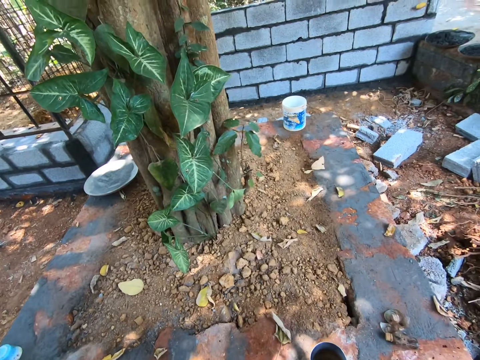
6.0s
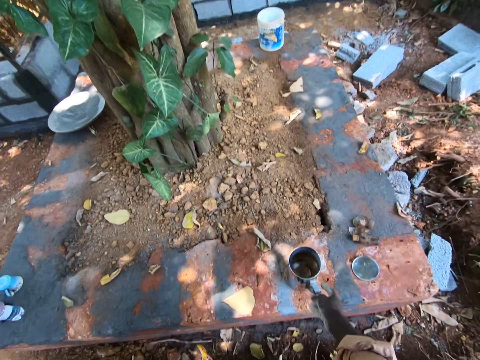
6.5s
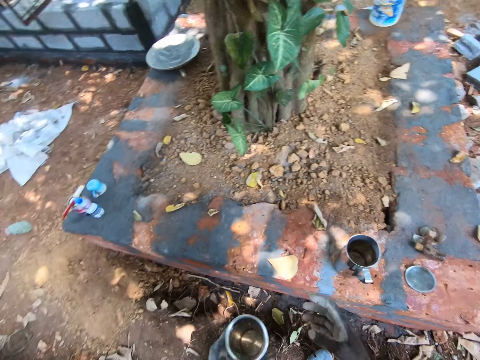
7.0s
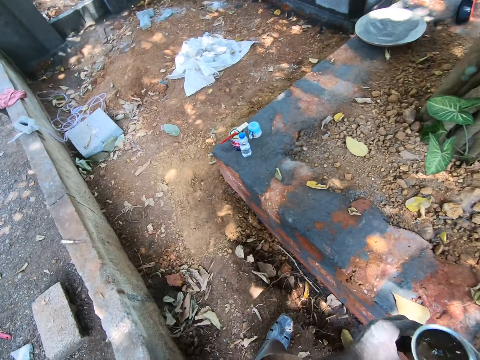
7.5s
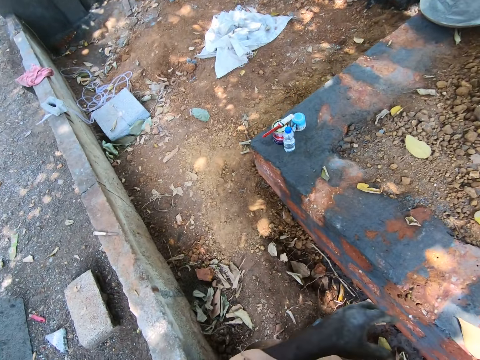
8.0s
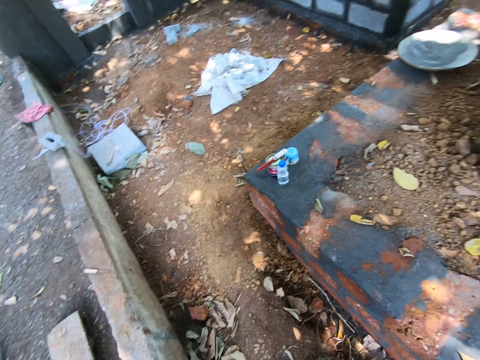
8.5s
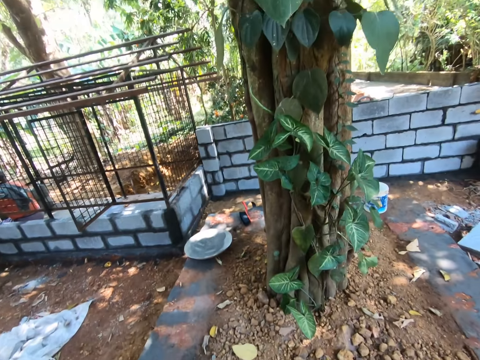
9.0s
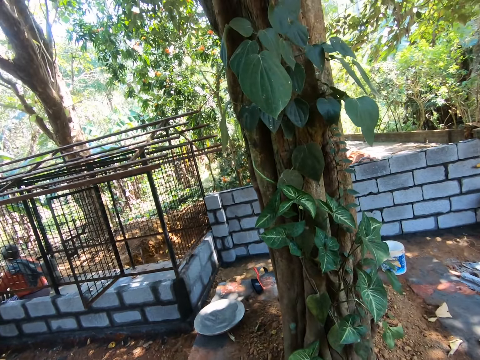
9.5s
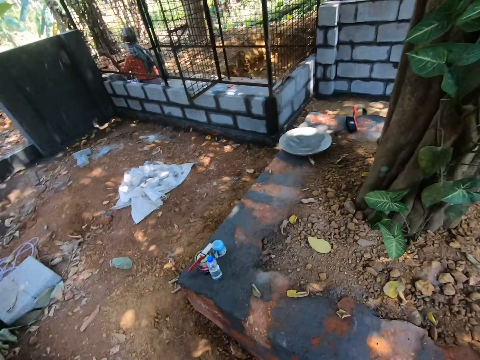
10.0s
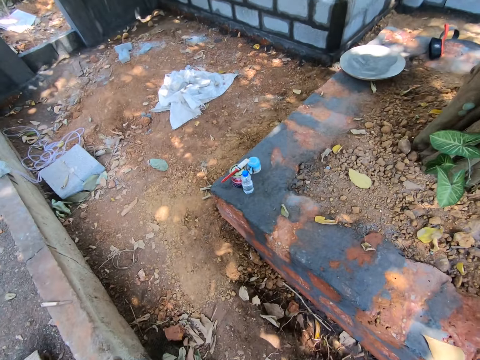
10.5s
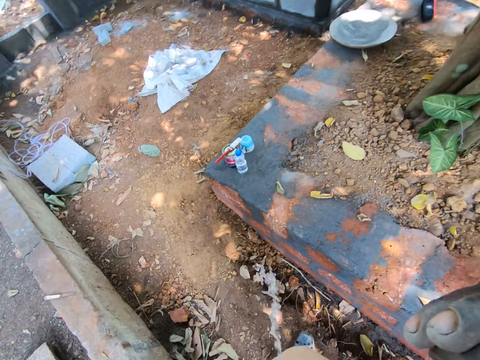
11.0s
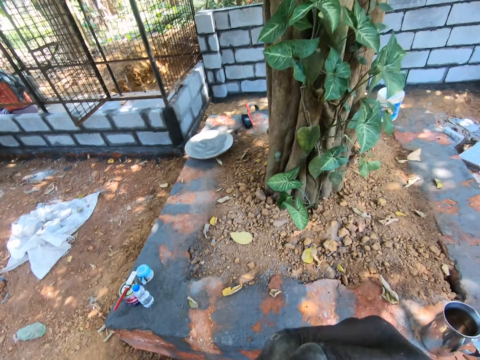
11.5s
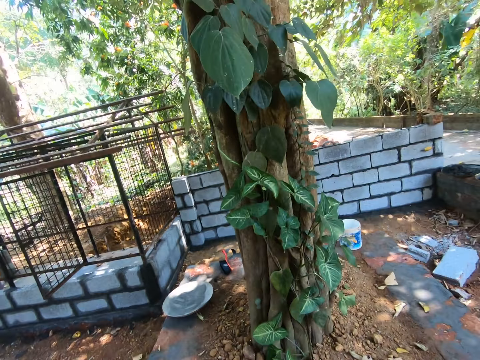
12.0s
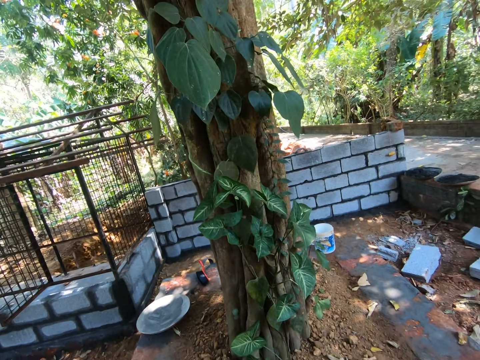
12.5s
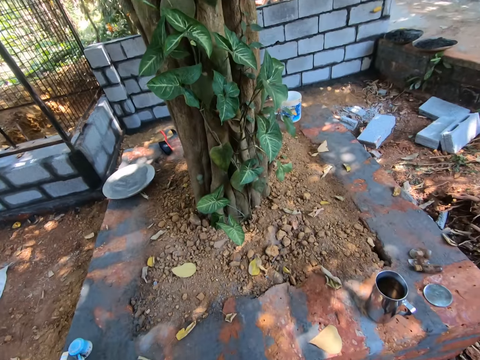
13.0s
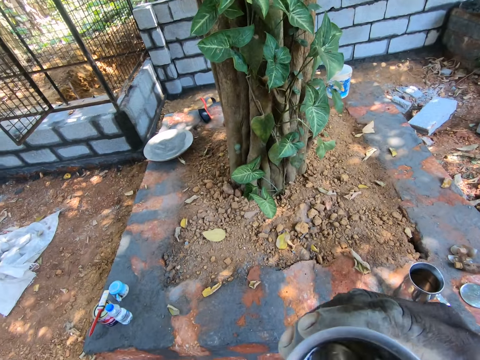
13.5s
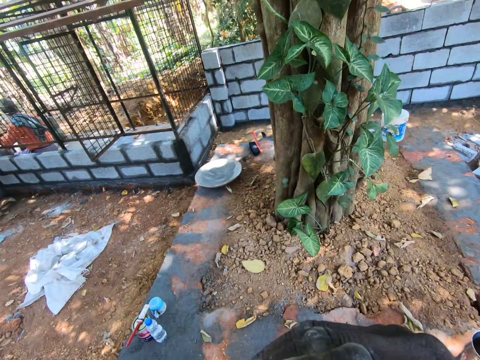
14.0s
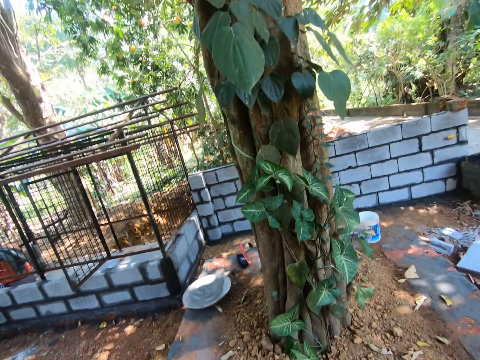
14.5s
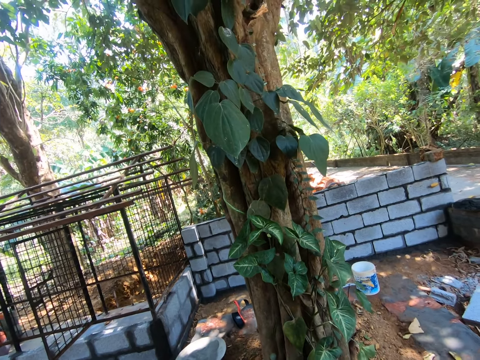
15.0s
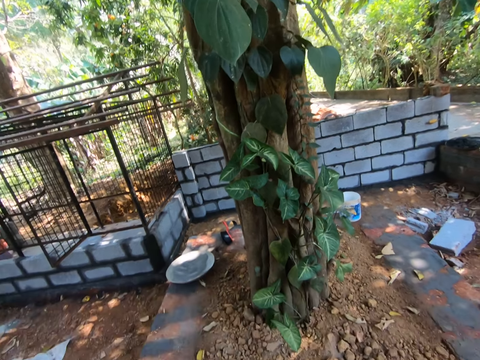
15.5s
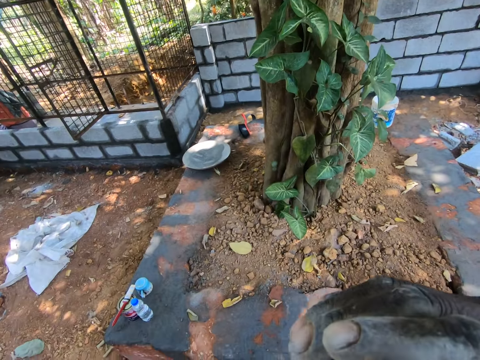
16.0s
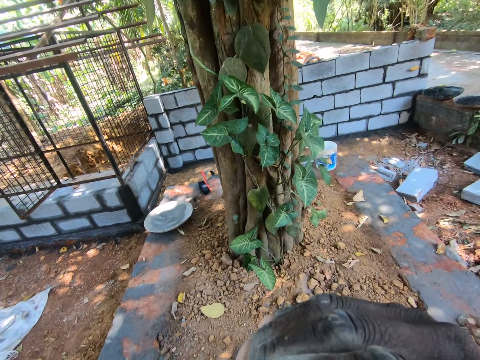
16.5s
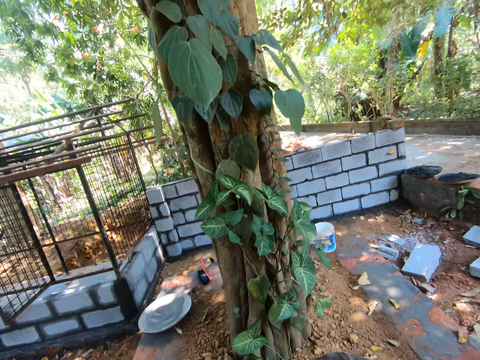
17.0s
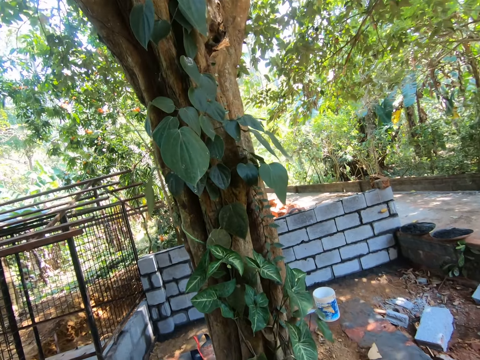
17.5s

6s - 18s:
The camera wearer places the jug on the brick. They drink the water with the cup. They look around. They pour the water down. They drink the water with the cup.

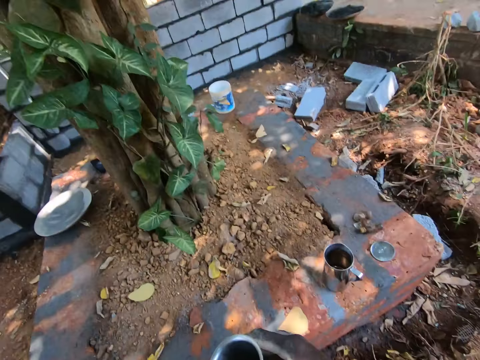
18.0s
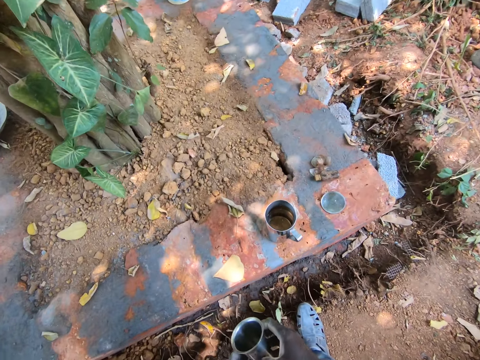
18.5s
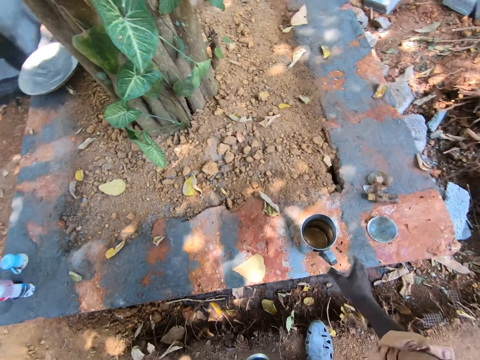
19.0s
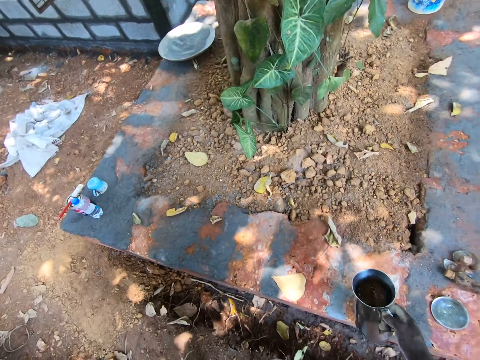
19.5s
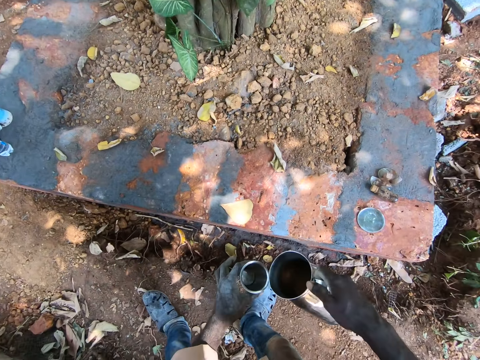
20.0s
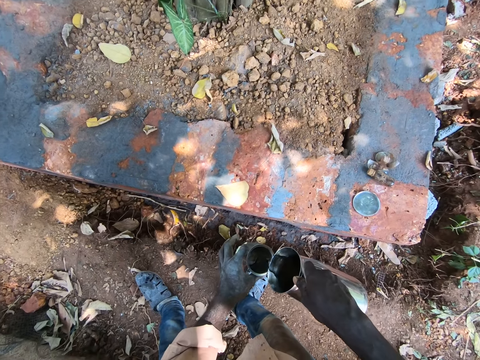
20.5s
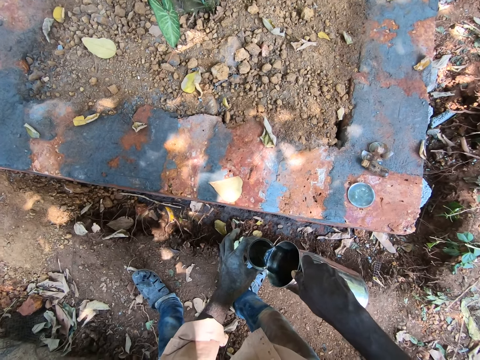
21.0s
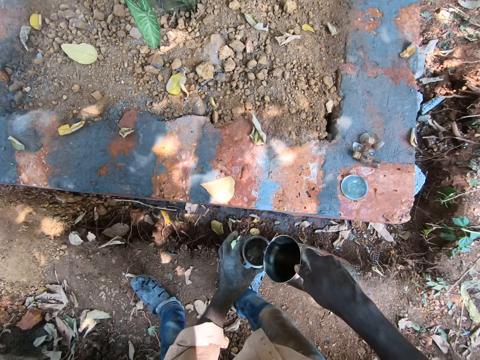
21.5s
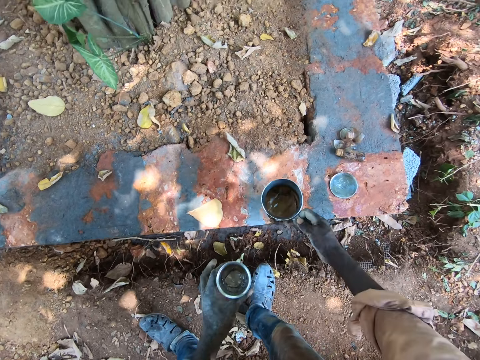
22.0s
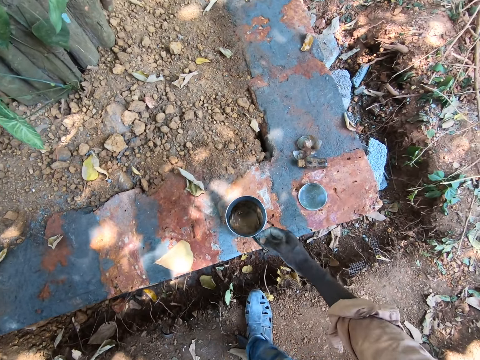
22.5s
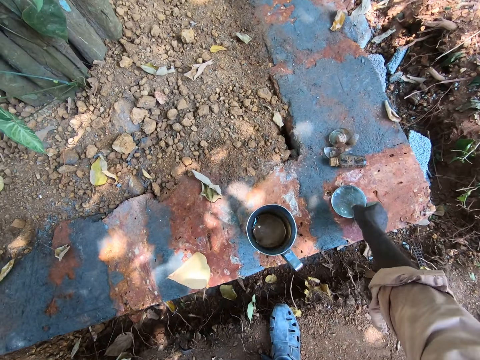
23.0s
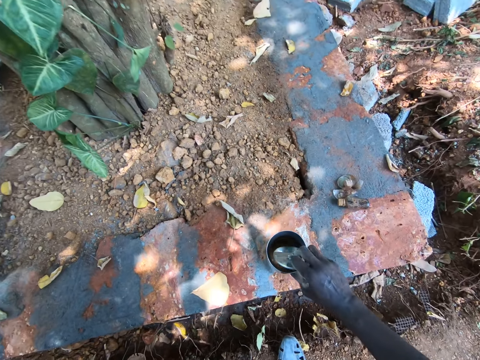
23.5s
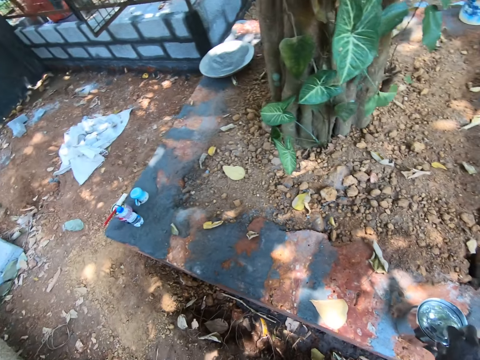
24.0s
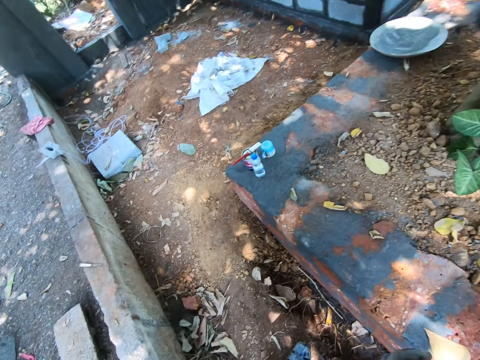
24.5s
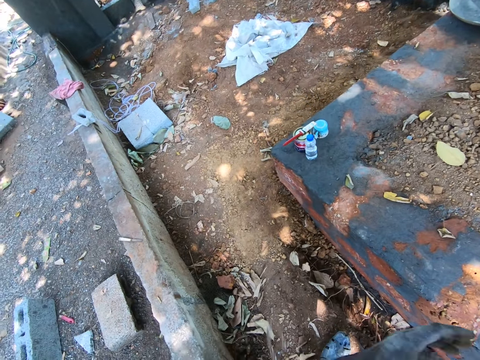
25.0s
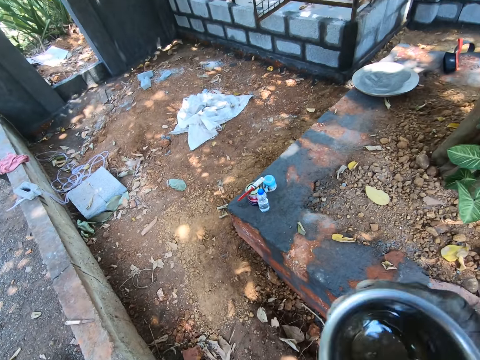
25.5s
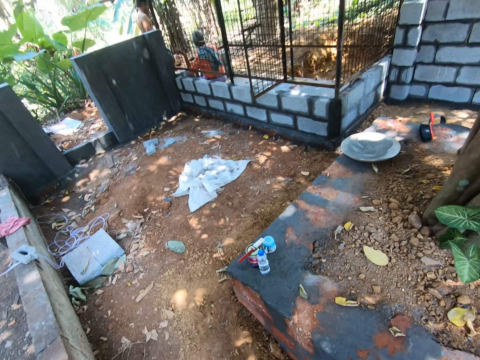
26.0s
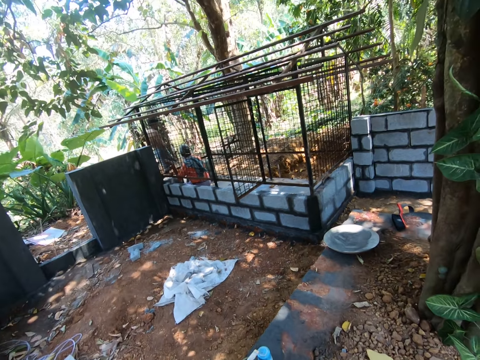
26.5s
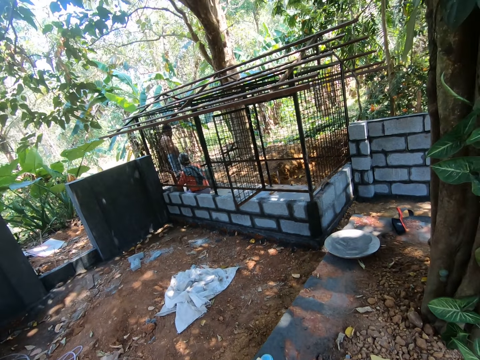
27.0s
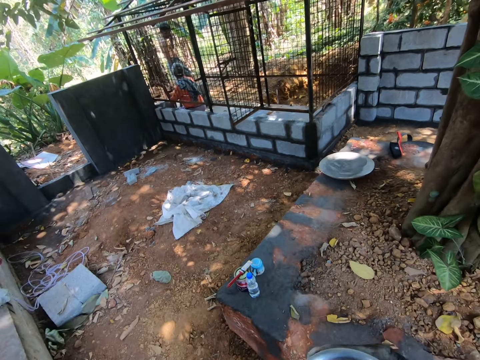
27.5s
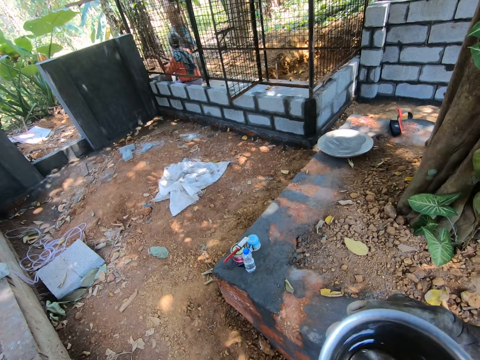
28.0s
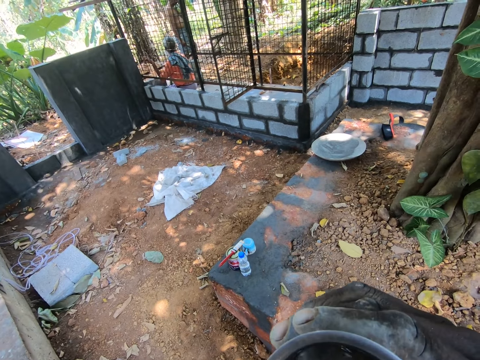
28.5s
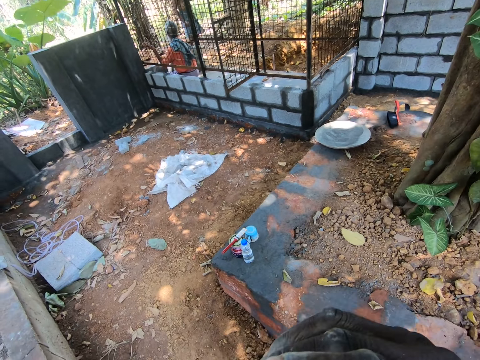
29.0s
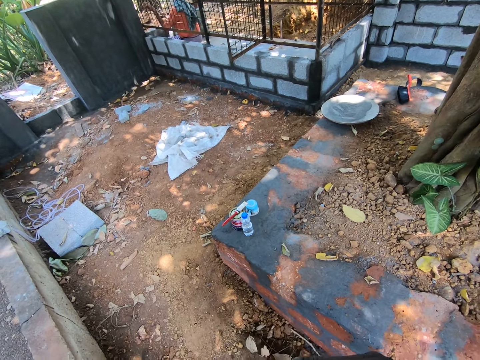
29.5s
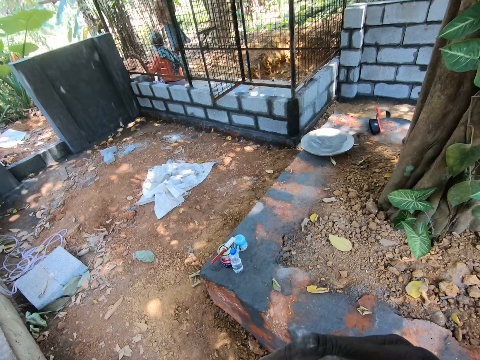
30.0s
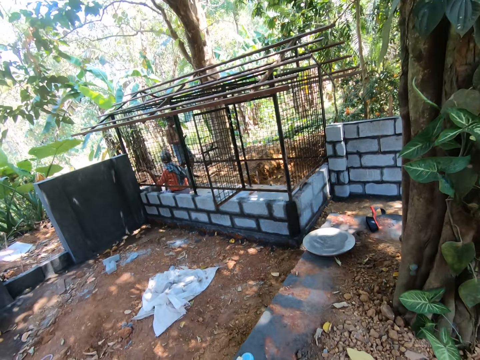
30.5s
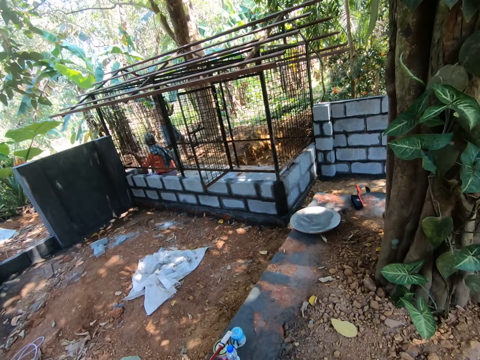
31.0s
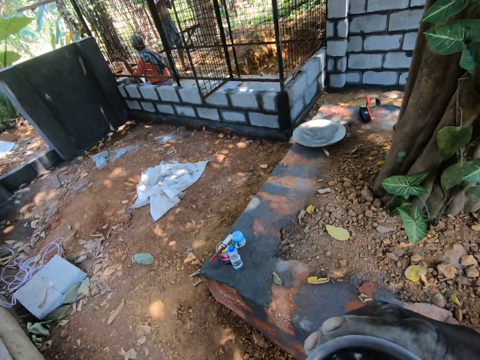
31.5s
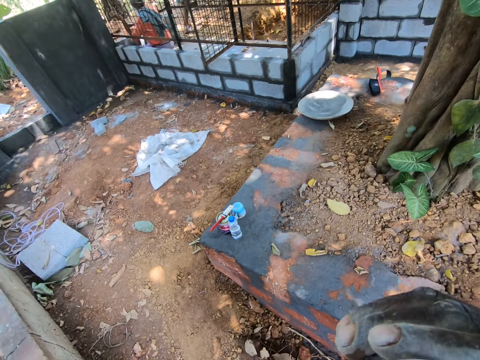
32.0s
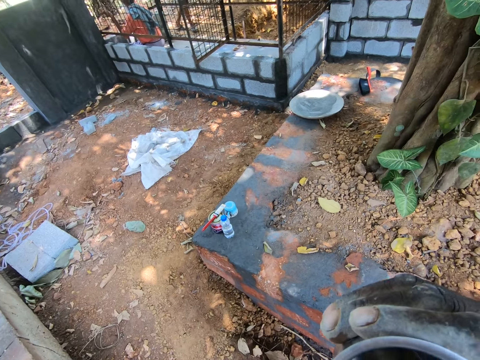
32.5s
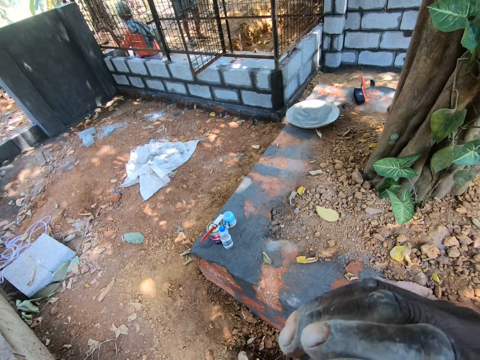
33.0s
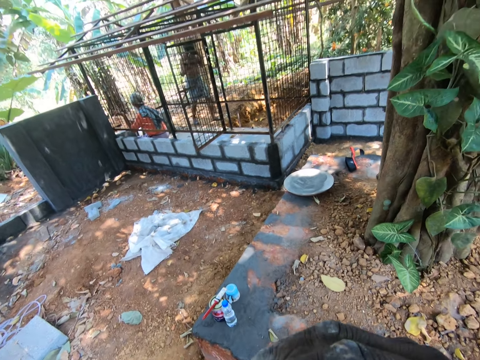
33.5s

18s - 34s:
The camera wearer picks up a metal jug with water inside. They pour water into the cup. They place the jug on the brick. They pick up the lid of the jug. They close the jug with the lid. They drink the water with the cup.
